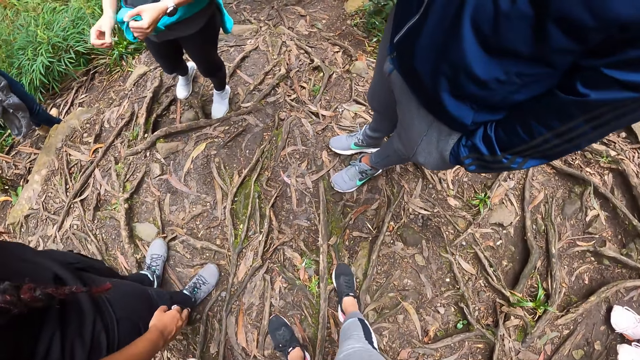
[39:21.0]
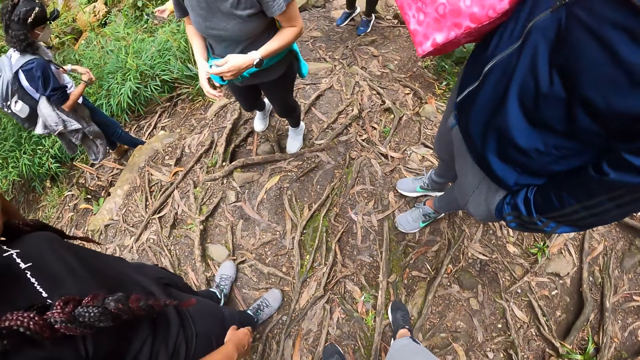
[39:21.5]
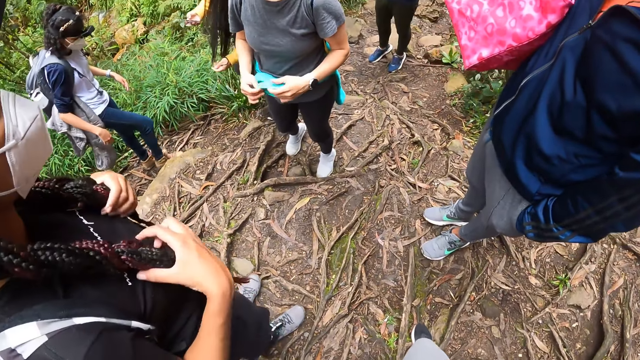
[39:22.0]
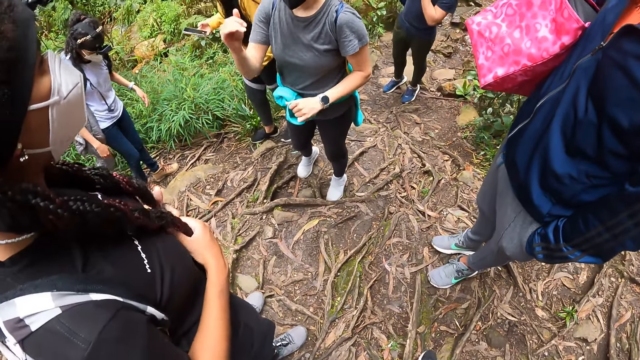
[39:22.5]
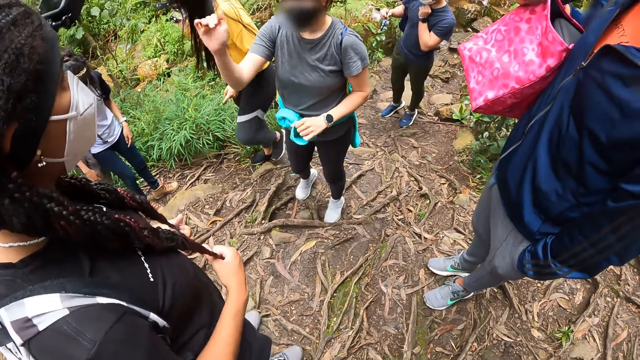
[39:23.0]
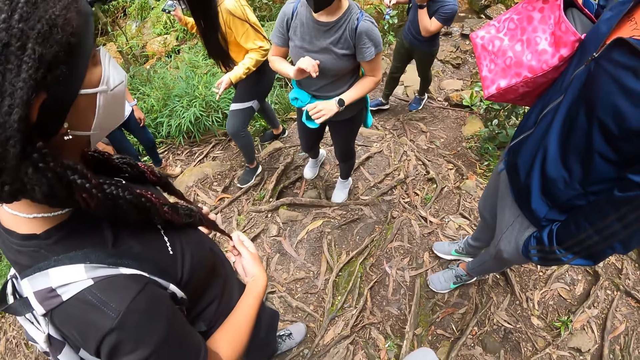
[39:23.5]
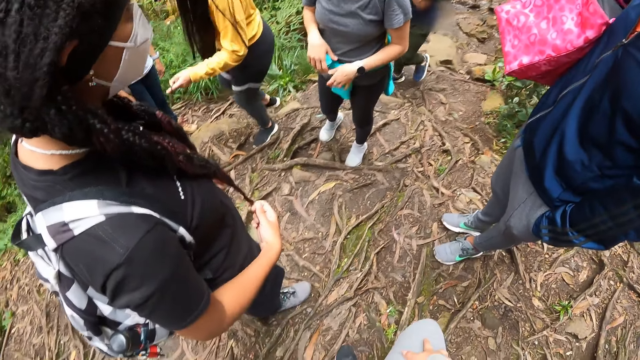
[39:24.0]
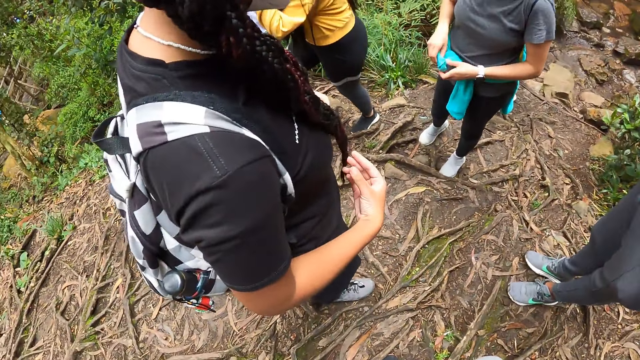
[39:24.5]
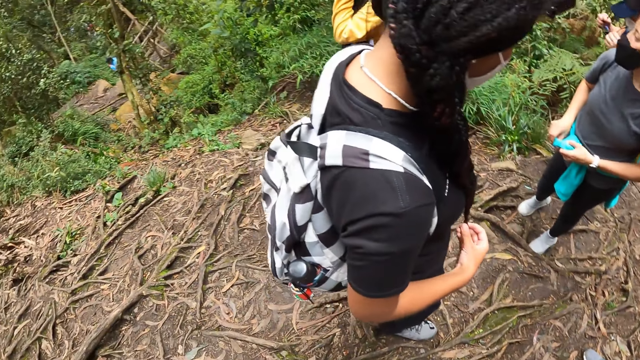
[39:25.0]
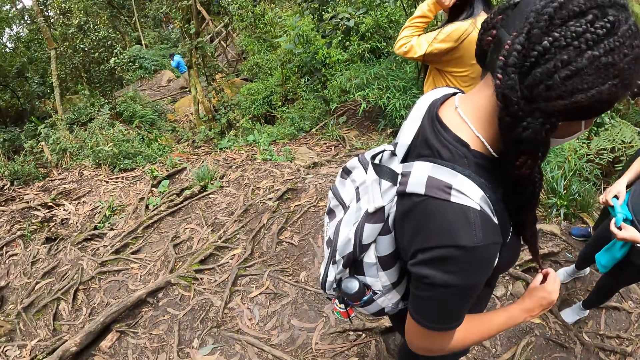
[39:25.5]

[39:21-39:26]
A woman strokes her braid with her left hand. The woman strokes her braid with her right hand. Another woman gestures with her right hand. A person converses with the first woman. The second woman fiddles with the sweater around her waist with both hands. A man puts on a pair of glasses on his face with both hands. The camera wearer looks around. A third woman touches her hair with both hands.

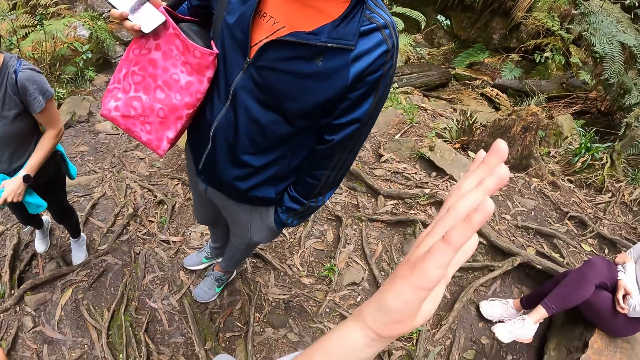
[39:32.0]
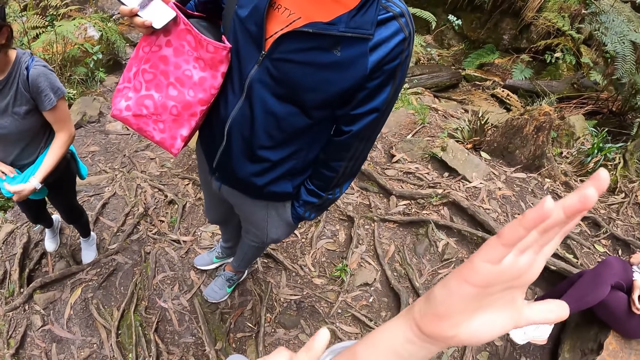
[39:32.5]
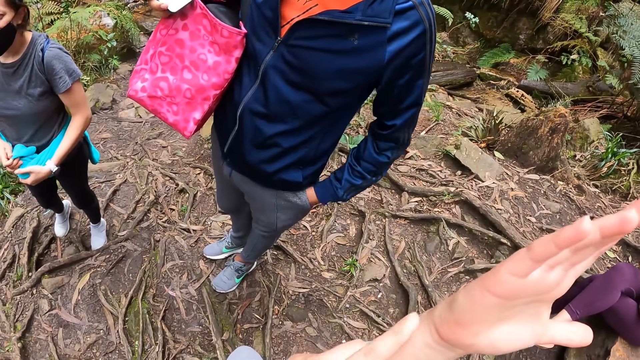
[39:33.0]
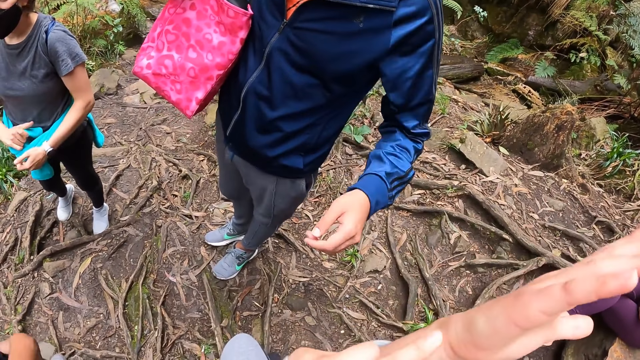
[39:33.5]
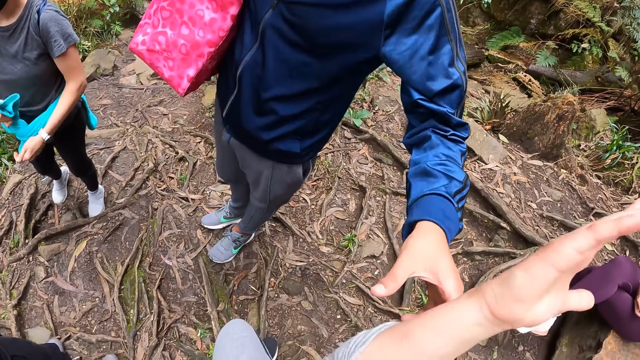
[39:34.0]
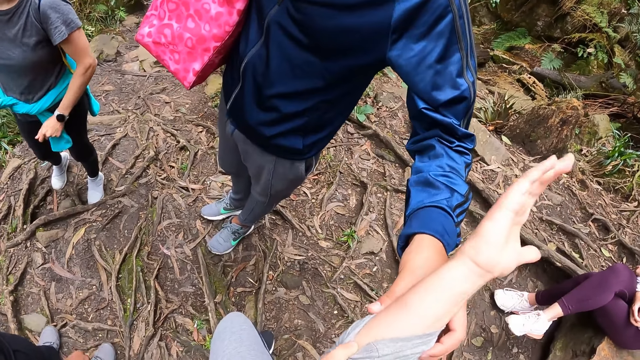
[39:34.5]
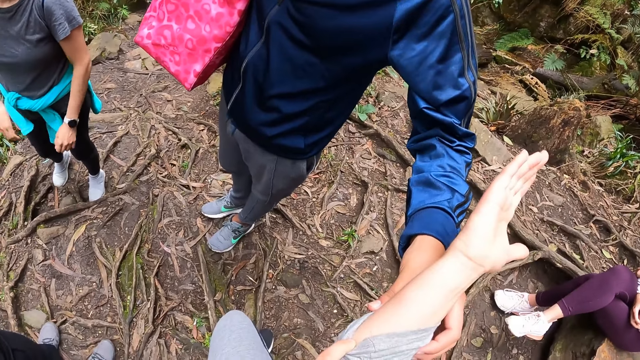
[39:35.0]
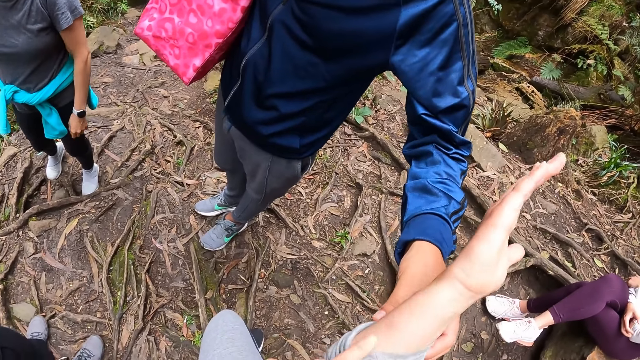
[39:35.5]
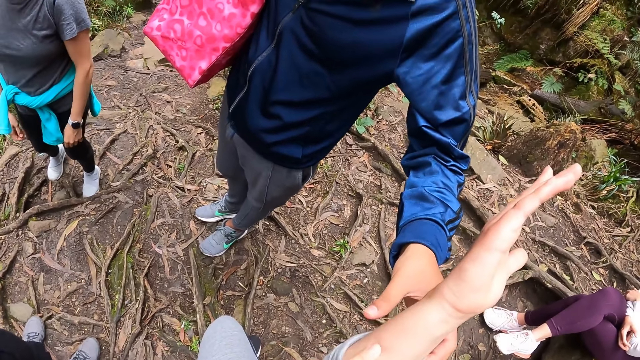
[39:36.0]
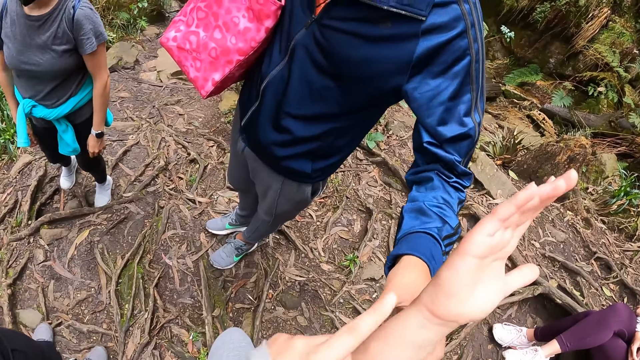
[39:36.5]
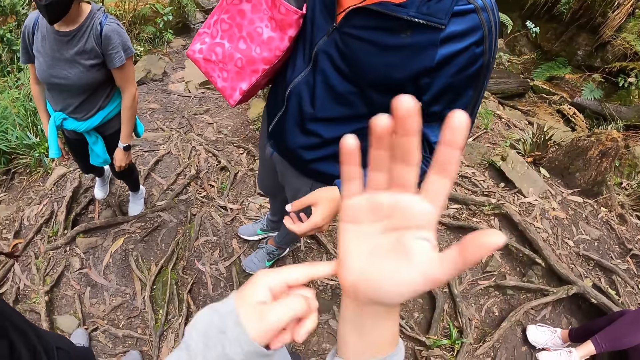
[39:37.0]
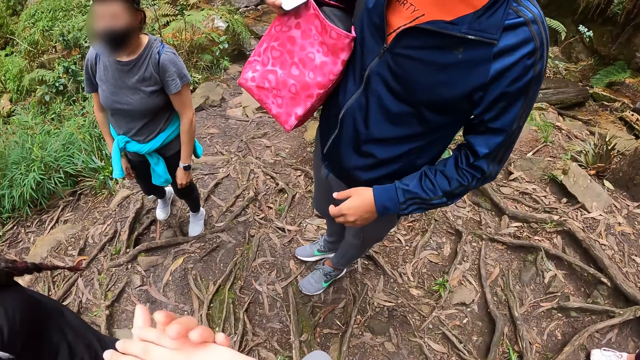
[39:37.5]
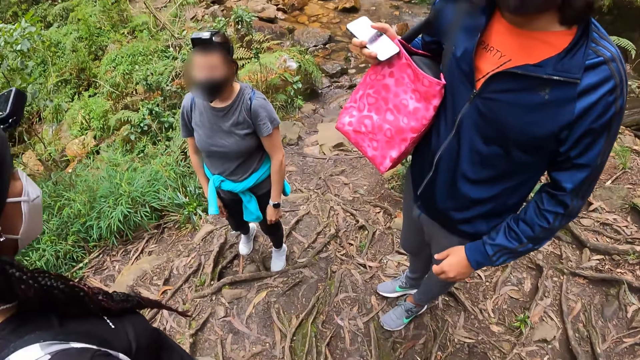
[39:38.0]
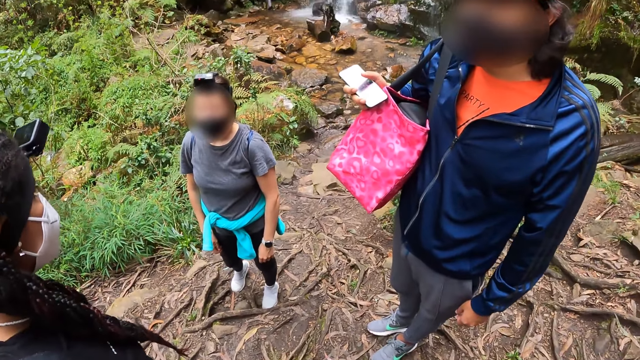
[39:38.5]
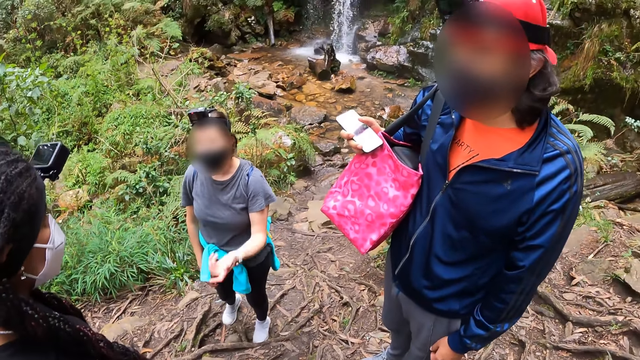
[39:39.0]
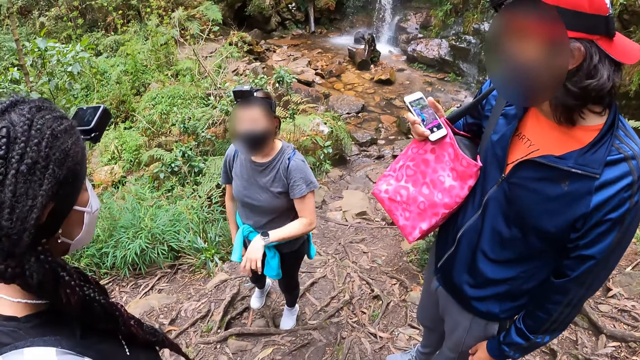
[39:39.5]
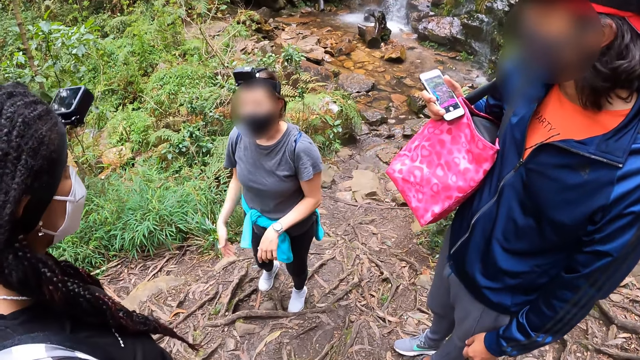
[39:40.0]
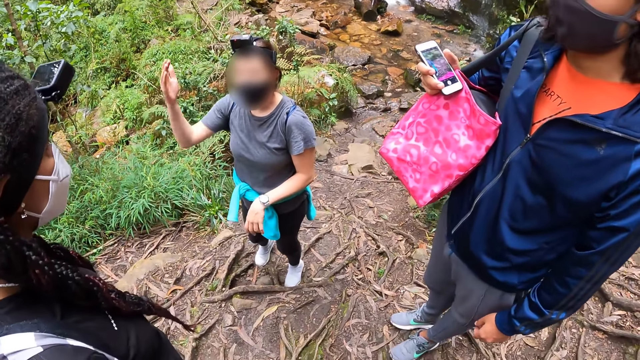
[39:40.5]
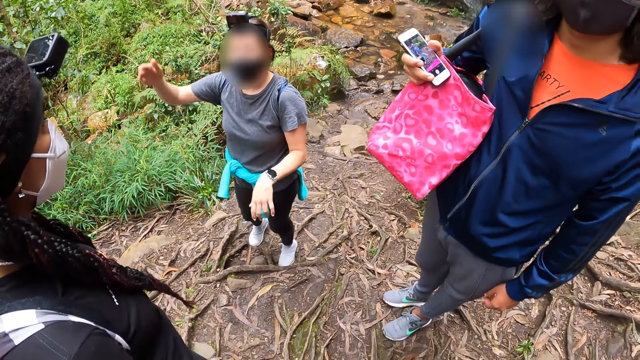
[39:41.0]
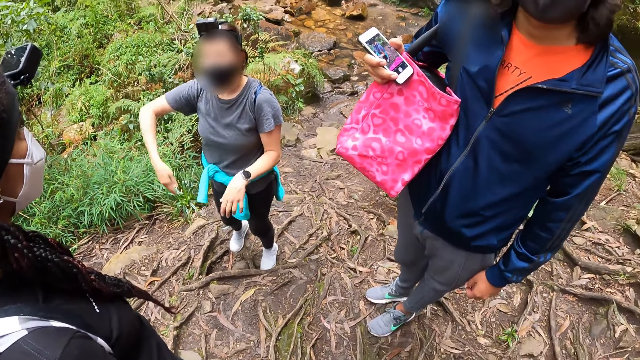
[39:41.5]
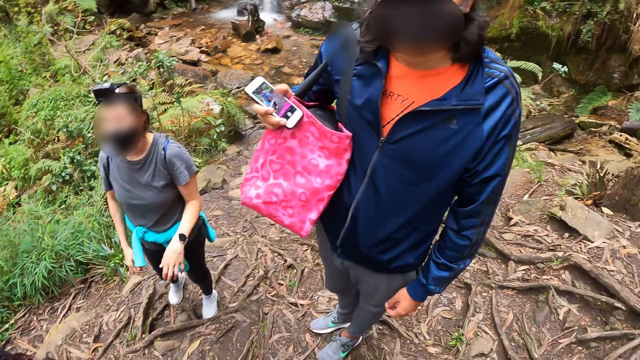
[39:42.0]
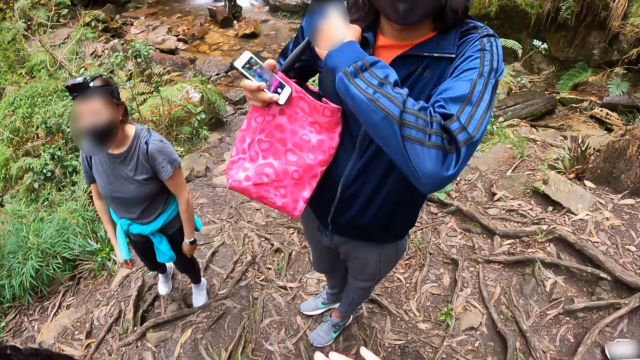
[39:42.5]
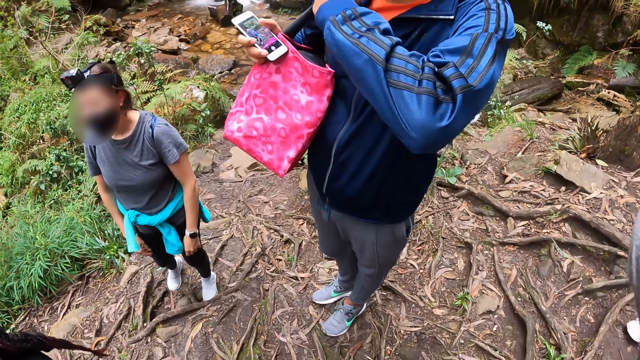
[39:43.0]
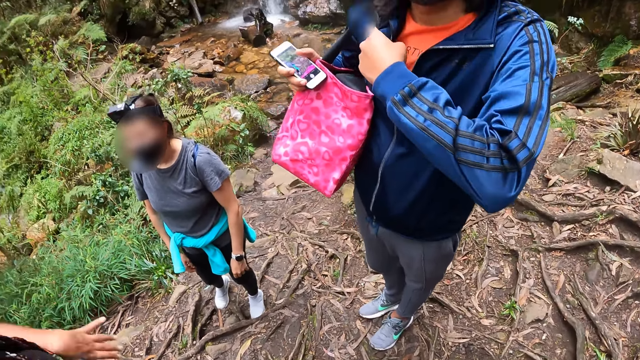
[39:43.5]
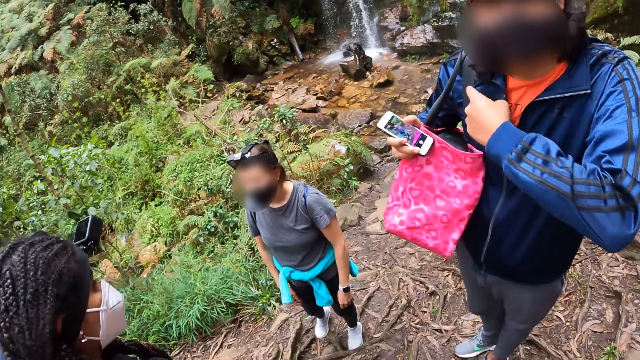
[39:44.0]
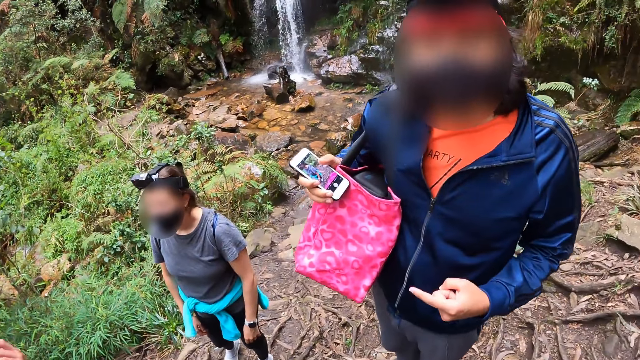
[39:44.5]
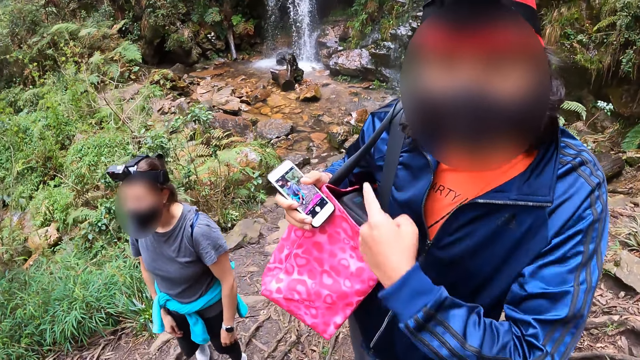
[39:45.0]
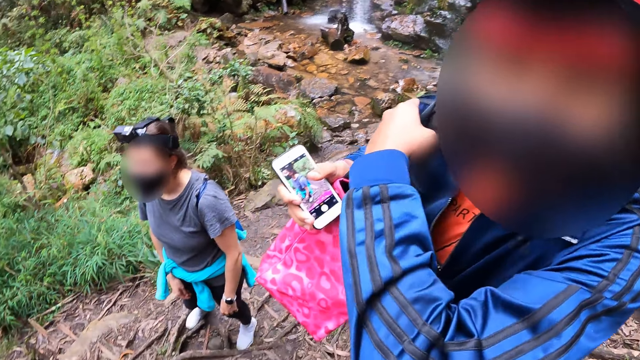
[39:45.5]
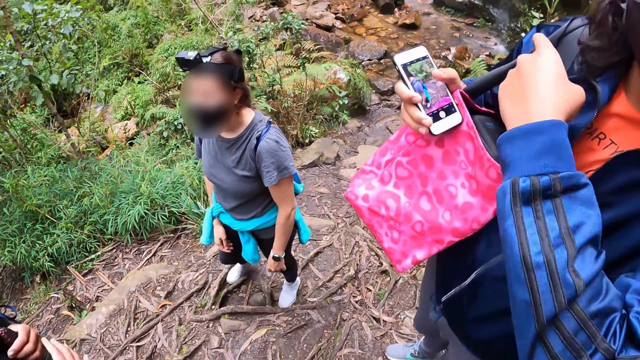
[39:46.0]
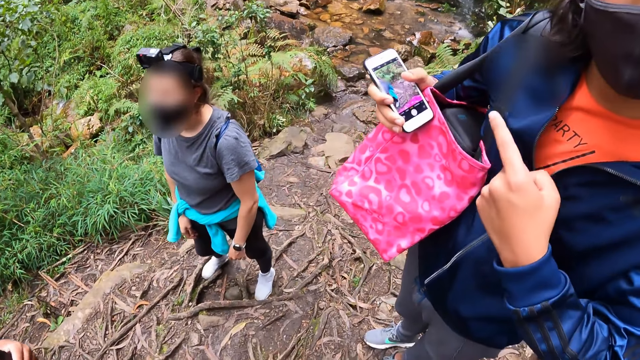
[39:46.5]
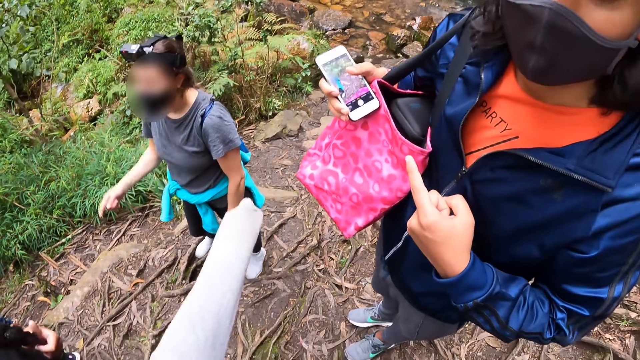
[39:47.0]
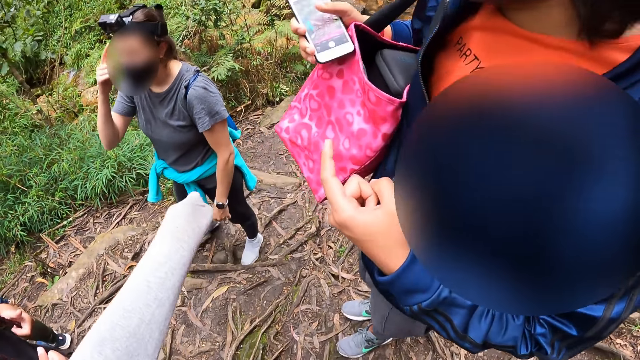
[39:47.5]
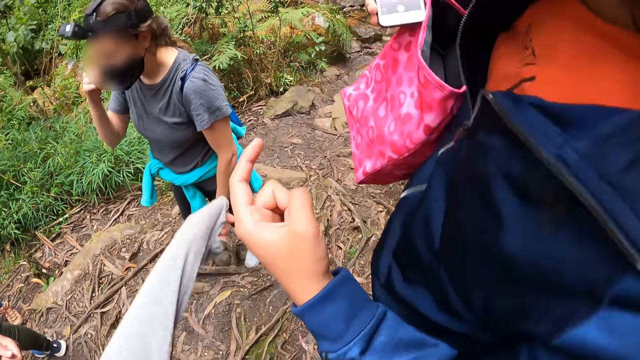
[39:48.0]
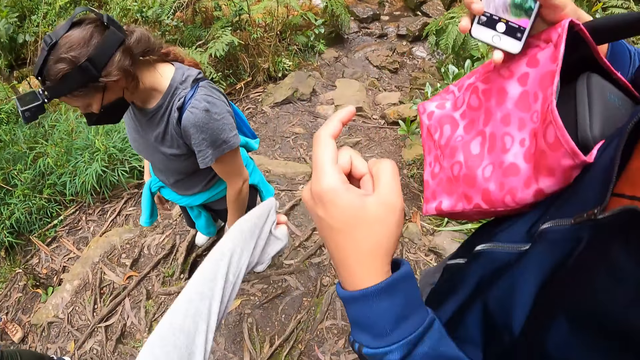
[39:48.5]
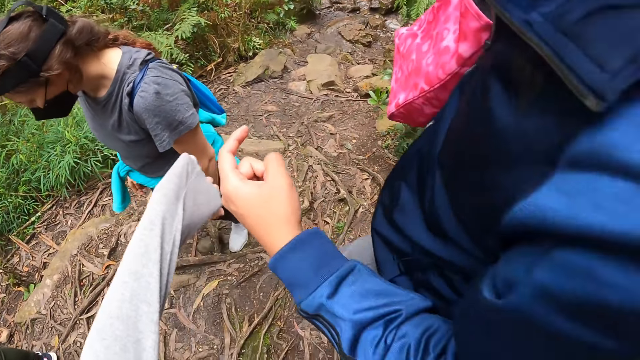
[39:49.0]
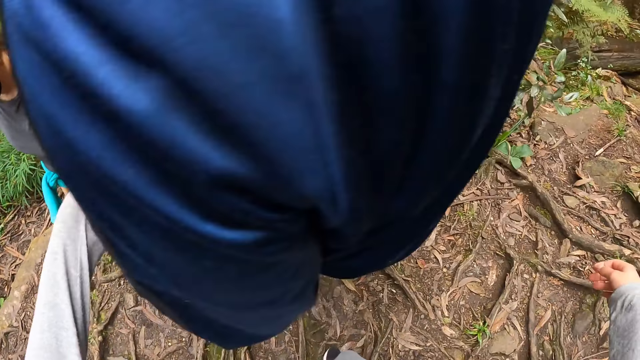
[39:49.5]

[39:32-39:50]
A woman touches the right hand of the camera wearer with her left hand. The camera wearer converses with the woman. Another woman gestures with both hands. A person converses with a third woman. The first woman points with her left hand. The first woman straightens a handbag. The third woman gestures with both hands. The first woman converses with the camera wearer. The third woman strokes her braids with both hands. The camera wearer stretches her left hand forward. The second woman touches her head with her right hand. The camera wearer points a finger.
